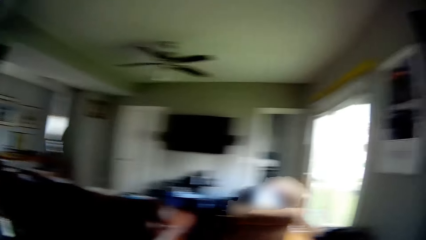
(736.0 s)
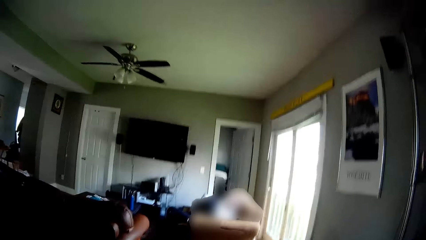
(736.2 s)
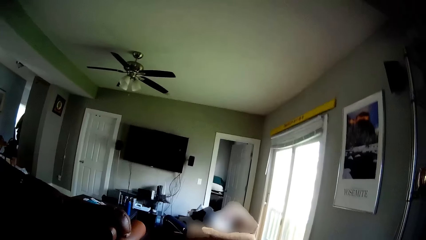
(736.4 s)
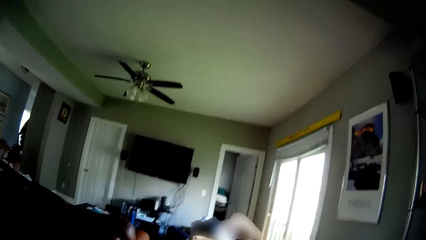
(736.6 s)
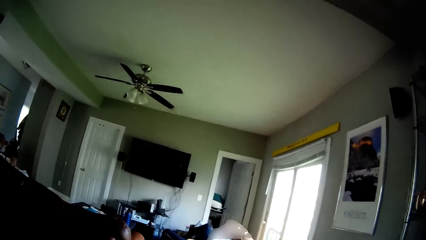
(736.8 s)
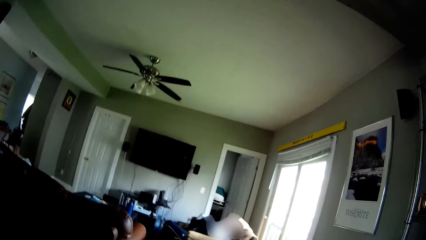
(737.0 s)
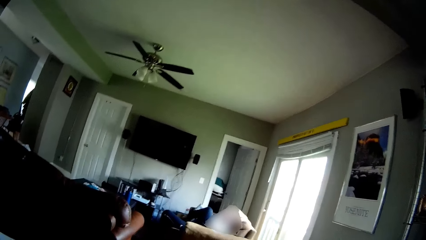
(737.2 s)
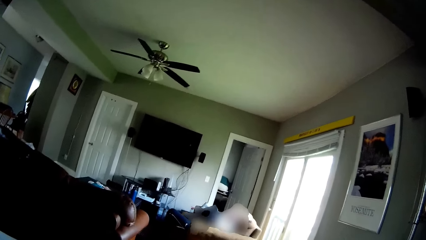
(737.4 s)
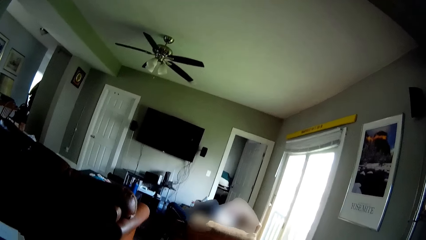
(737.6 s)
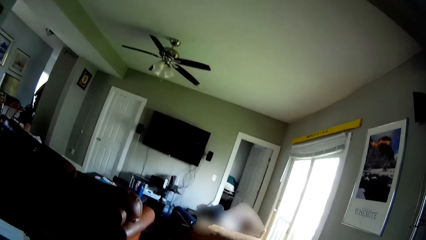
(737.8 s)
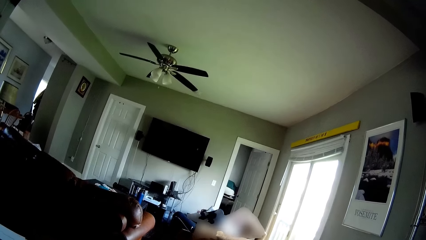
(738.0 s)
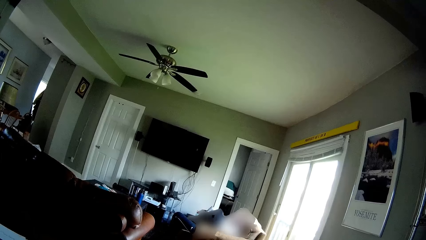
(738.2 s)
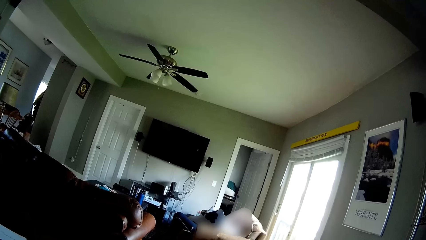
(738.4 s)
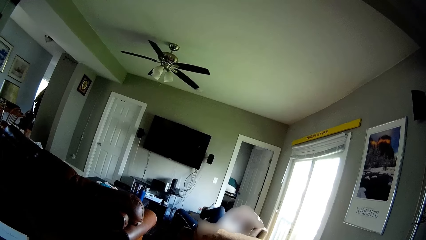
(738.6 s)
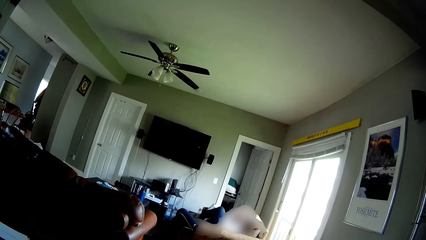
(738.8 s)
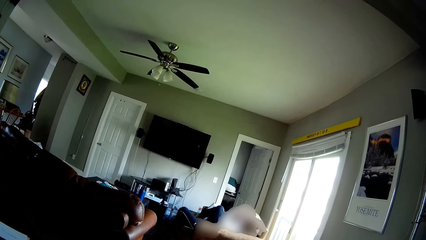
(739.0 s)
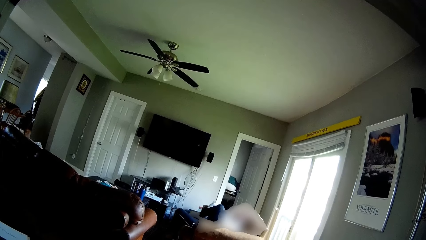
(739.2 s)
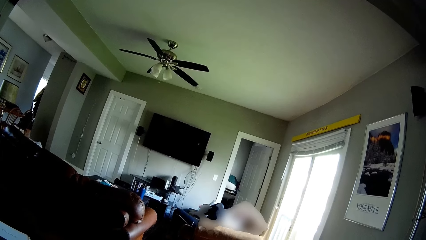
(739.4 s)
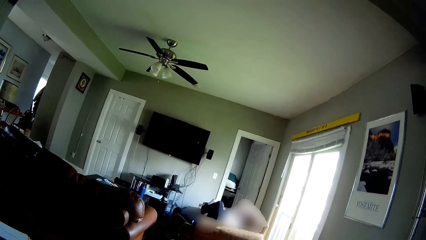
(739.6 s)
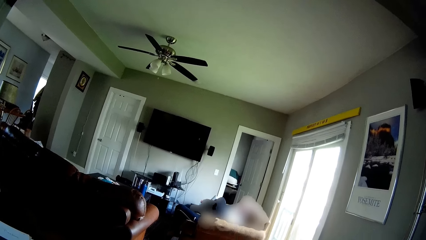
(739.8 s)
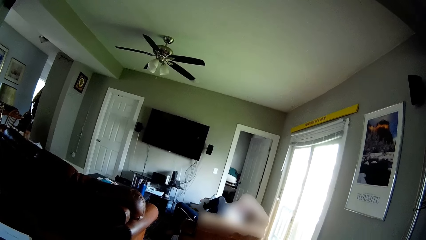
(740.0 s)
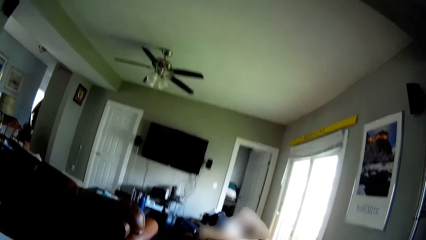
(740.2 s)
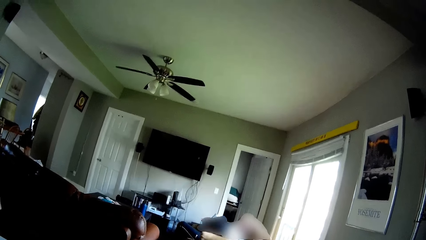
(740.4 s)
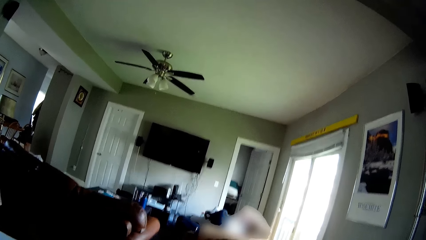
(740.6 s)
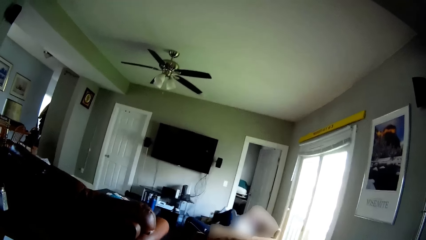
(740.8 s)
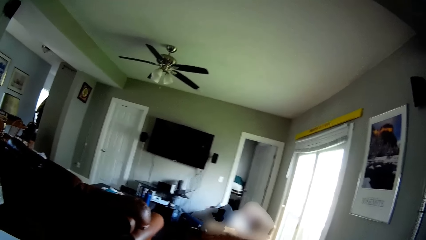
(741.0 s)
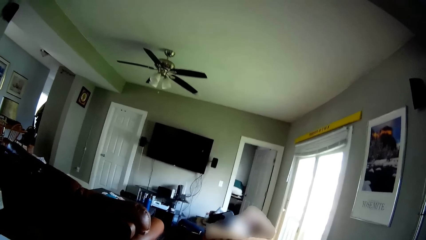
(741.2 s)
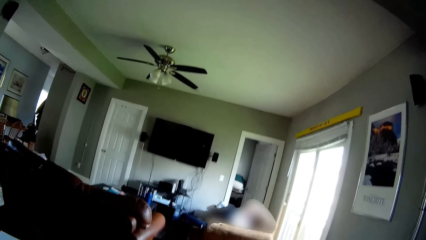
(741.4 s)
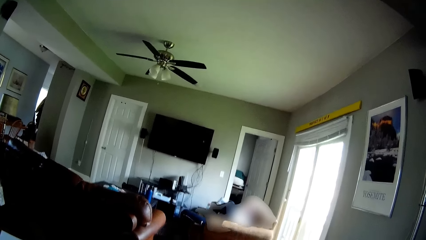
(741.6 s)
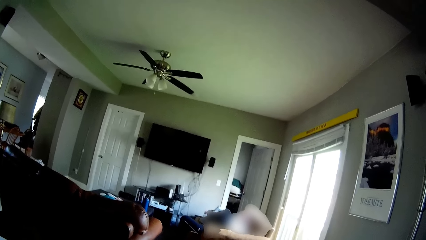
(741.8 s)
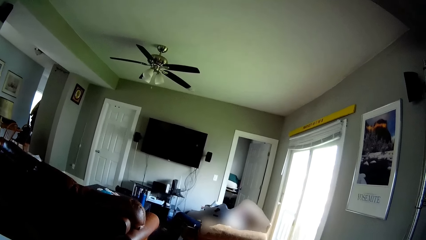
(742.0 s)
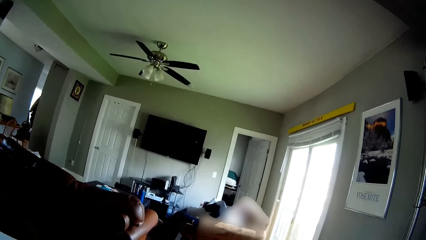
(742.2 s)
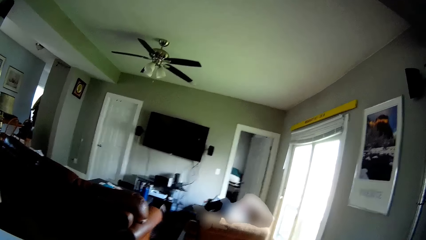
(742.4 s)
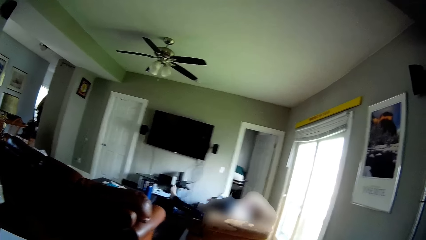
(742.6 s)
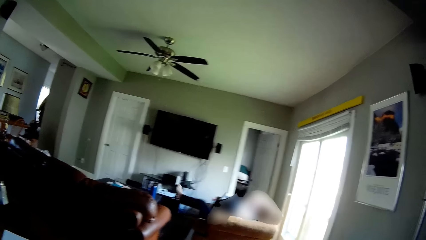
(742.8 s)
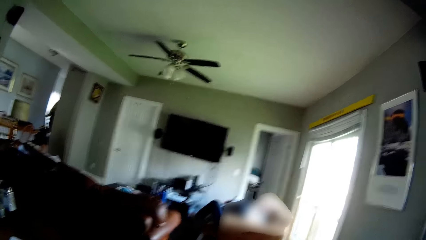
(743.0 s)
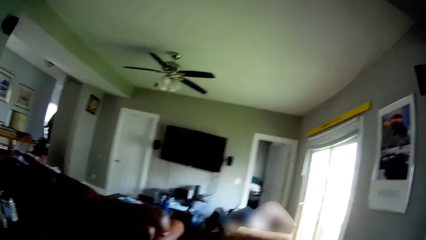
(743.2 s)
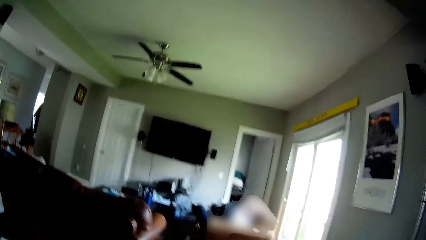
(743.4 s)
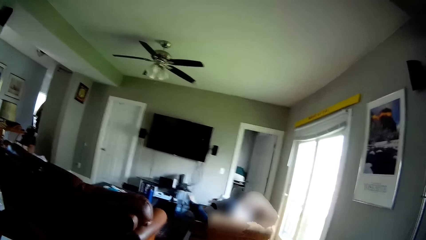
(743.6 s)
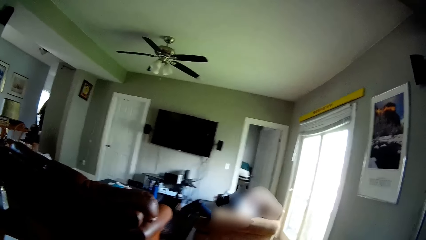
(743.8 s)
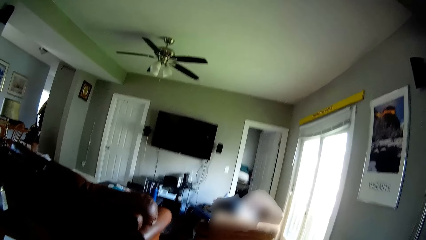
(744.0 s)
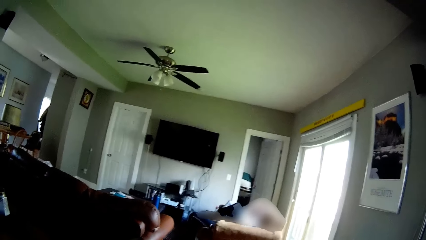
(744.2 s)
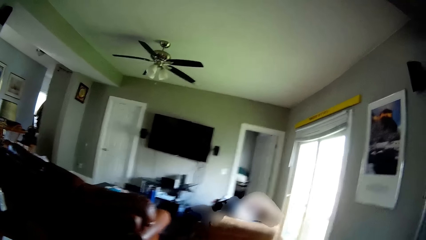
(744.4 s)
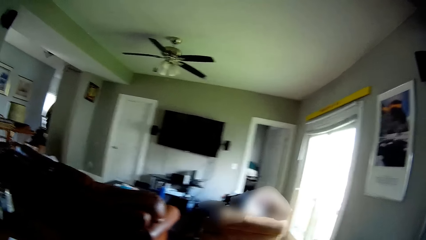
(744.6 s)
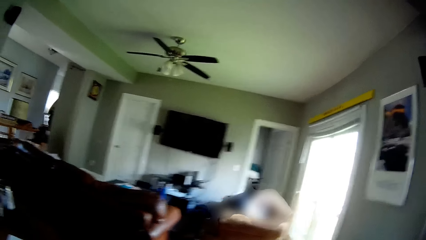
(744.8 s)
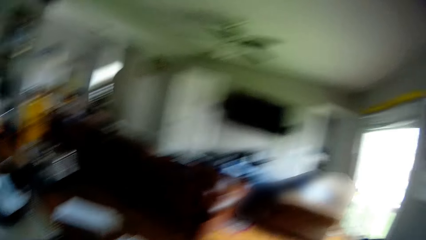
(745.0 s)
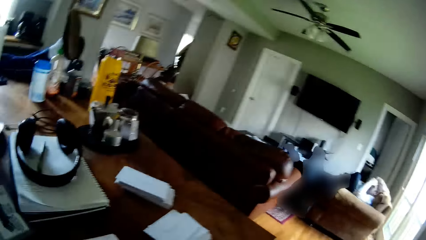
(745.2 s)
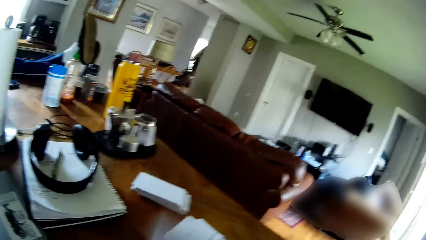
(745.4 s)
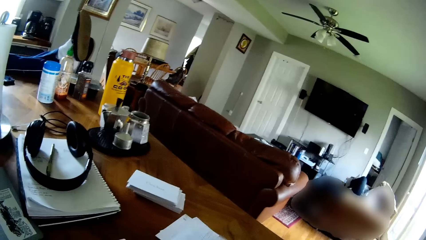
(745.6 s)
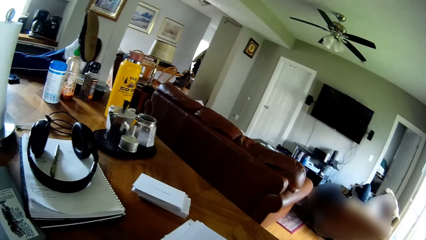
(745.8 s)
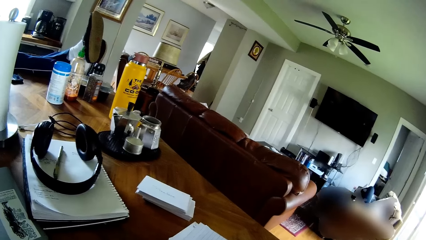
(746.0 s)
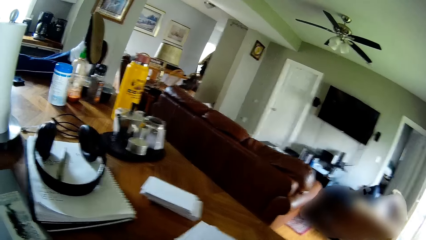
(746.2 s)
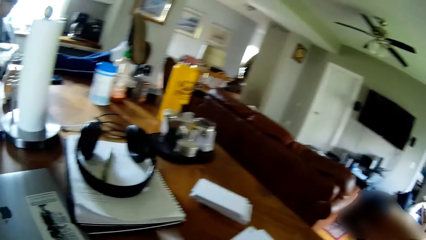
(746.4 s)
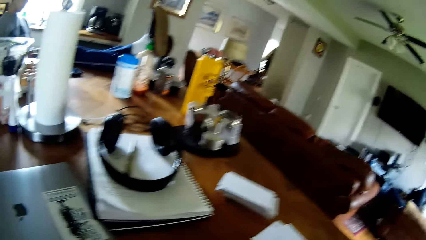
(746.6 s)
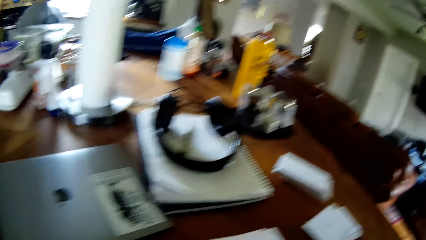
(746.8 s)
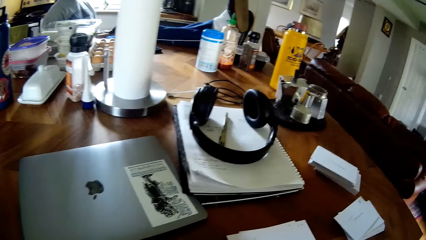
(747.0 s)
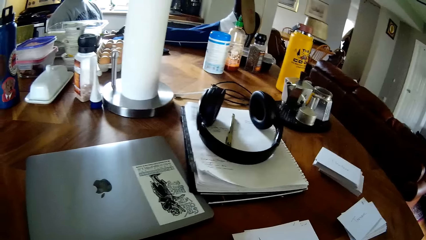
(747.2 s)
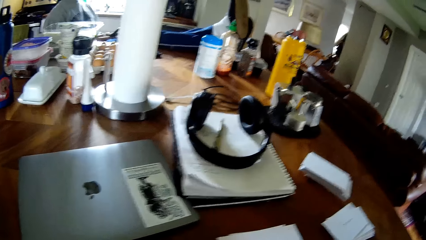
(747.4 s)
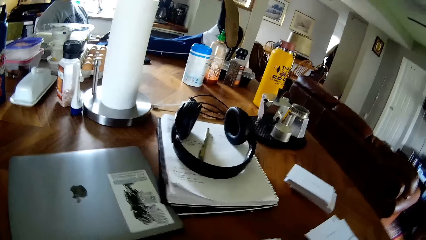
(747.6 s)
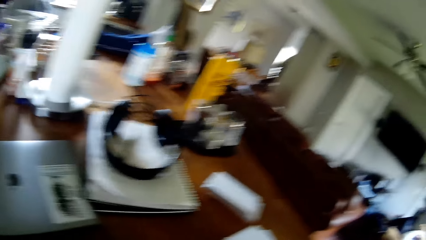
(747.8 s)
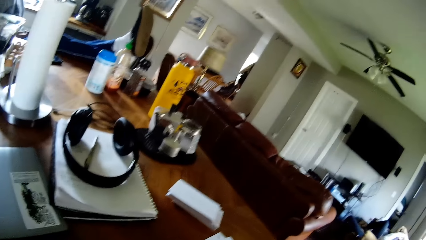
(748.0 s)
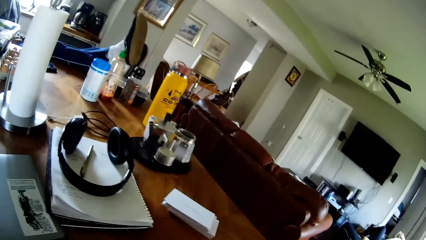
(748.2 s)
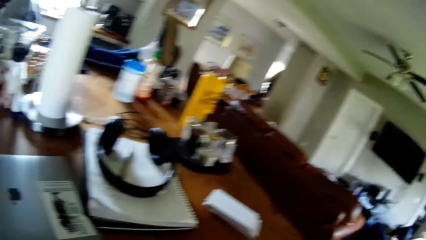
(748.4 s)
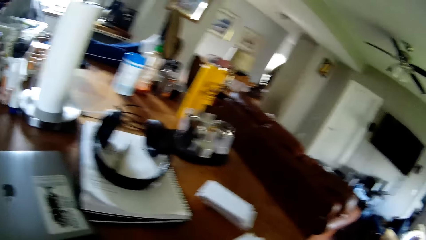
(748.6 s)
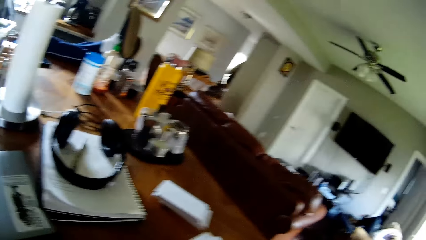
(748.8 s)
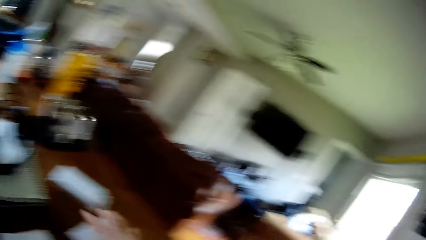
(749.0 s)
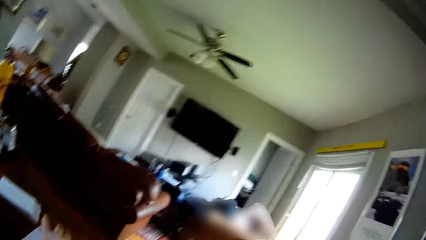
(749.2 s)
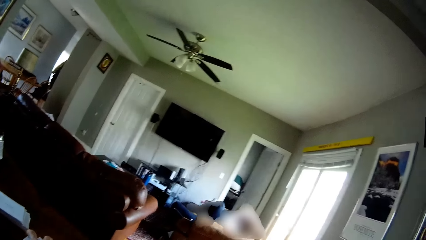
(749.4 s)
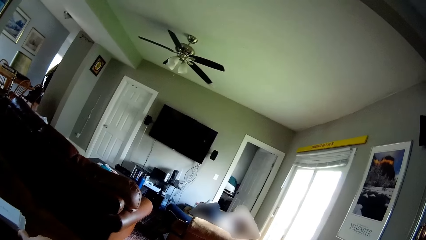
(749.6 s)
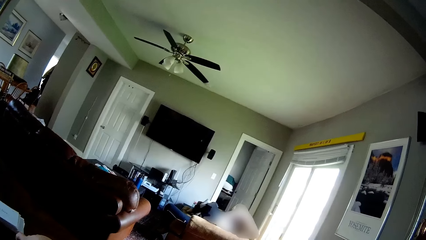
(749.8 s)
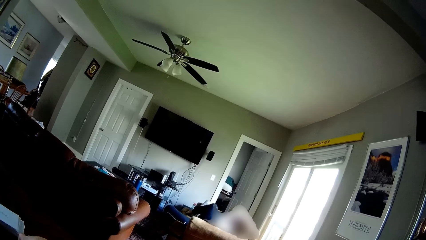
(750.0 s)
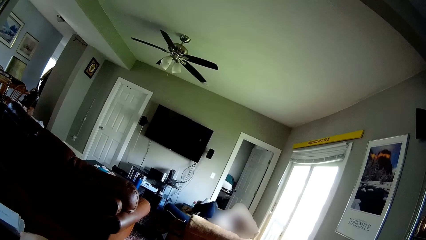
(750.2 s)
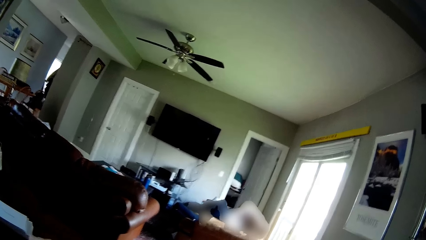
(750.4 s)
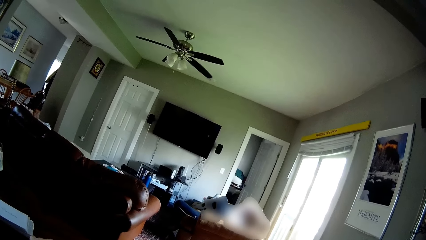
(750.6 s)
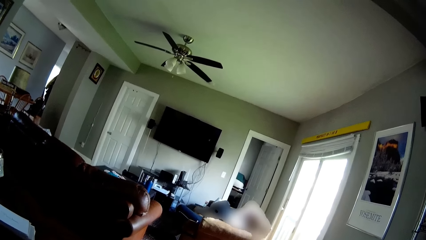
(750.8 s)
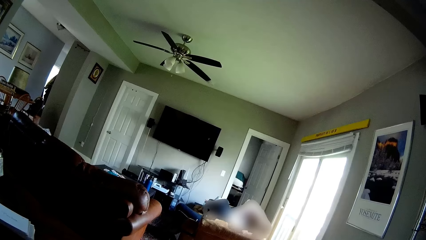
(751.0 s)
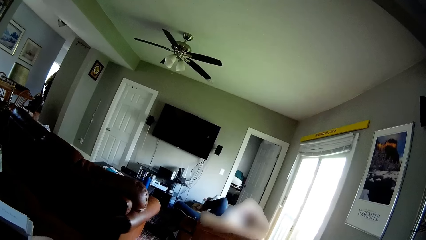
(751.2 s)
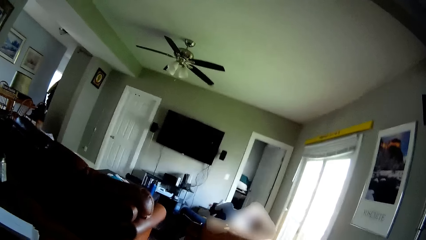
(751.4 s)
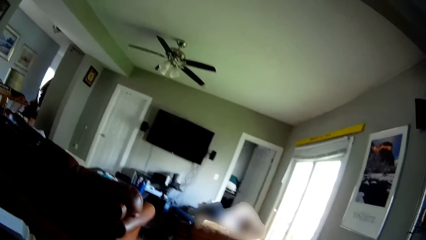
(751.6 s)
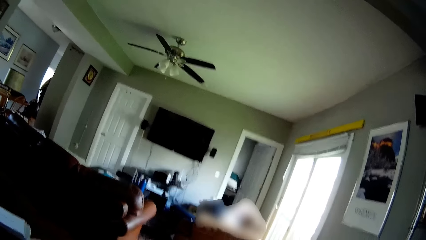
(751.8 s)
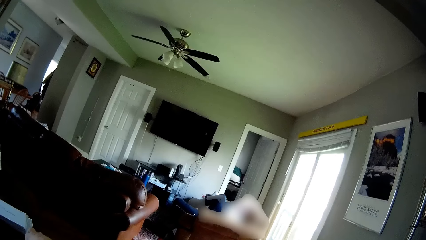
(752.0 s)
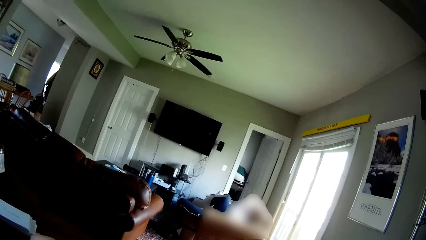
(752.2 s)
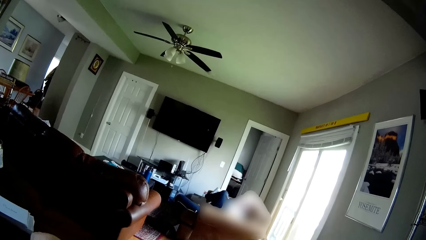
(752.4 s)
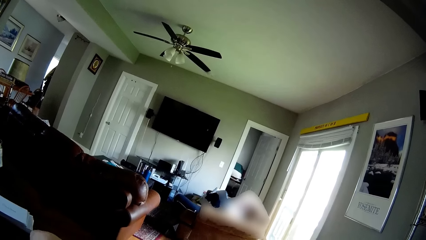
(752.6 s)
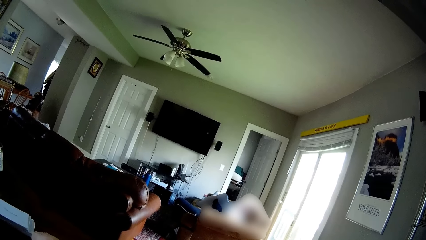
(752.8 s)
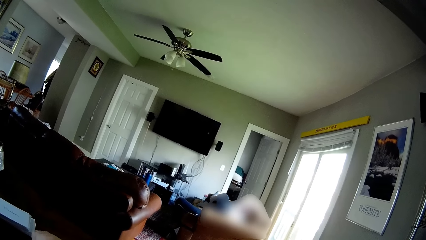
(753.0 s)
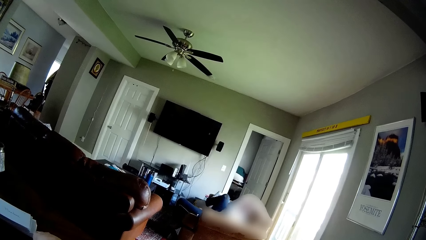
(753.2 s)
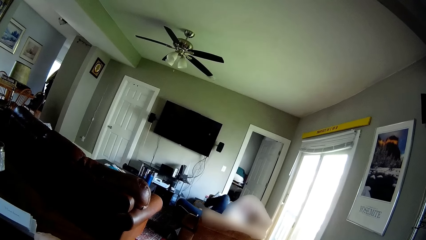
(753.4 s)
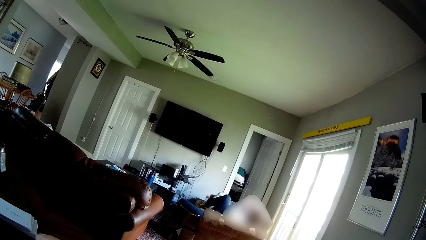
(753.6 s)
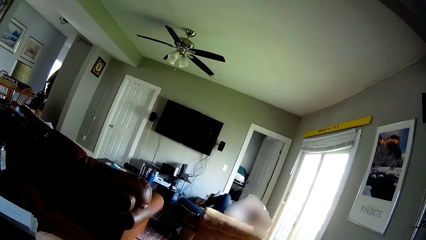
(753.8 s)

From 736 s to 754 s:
The camera wearer looks around the room. He arranges papers on the table with his right hand.
